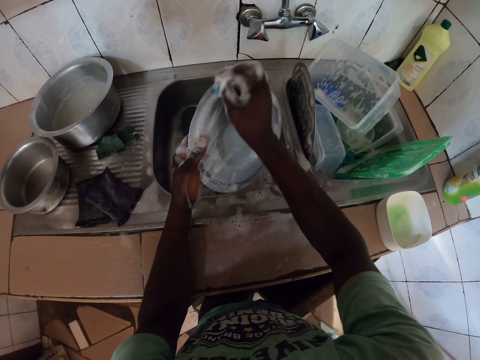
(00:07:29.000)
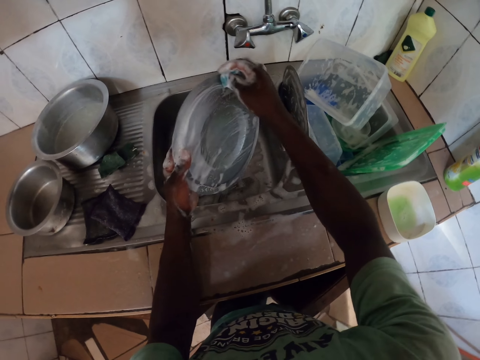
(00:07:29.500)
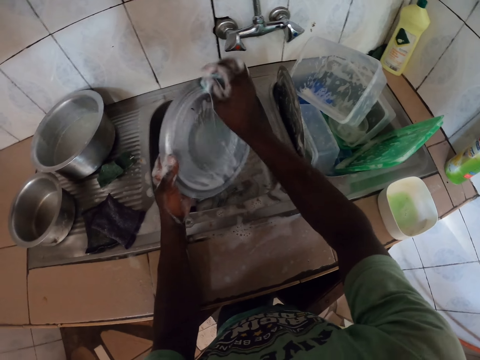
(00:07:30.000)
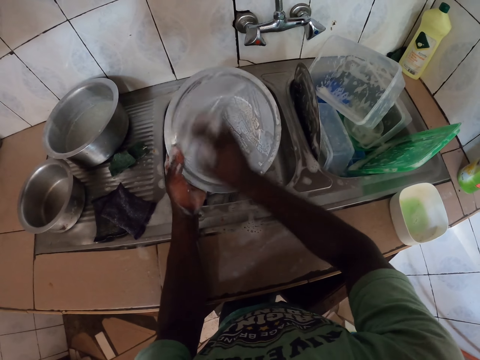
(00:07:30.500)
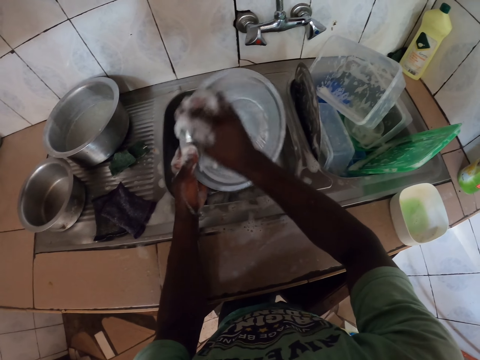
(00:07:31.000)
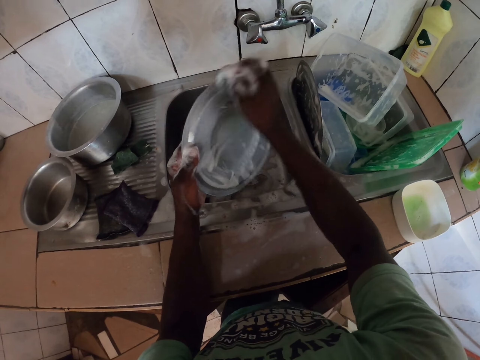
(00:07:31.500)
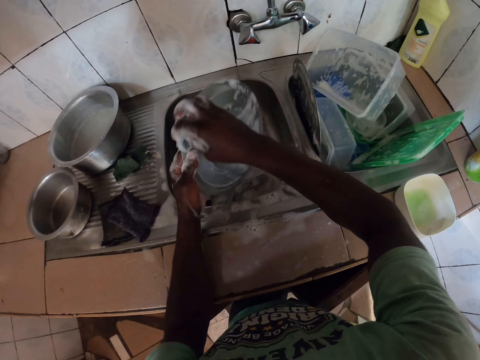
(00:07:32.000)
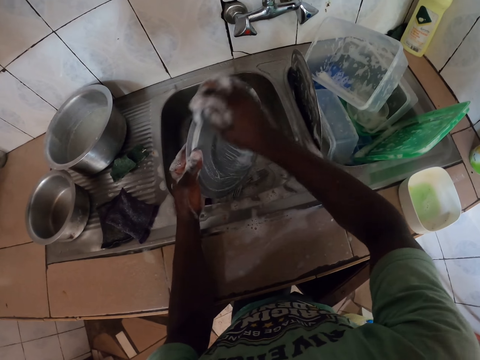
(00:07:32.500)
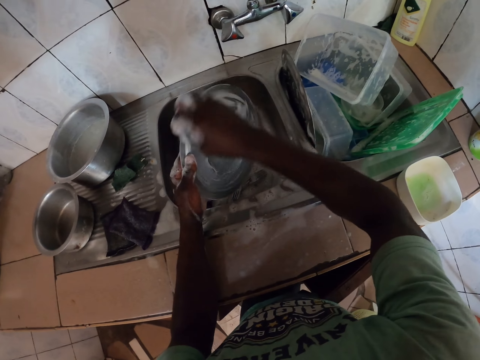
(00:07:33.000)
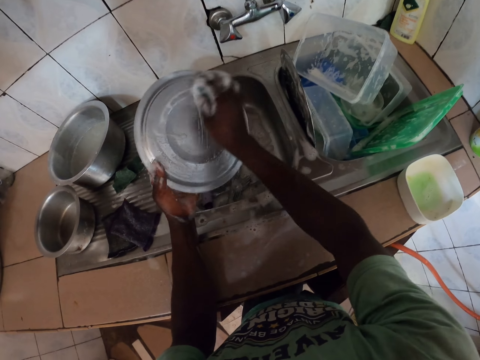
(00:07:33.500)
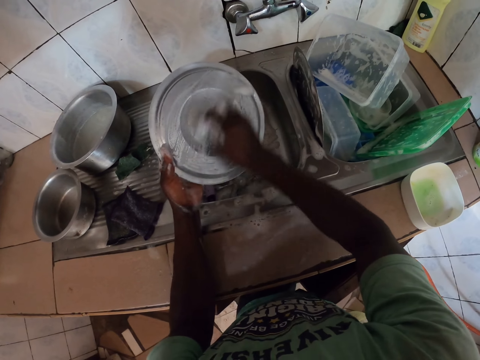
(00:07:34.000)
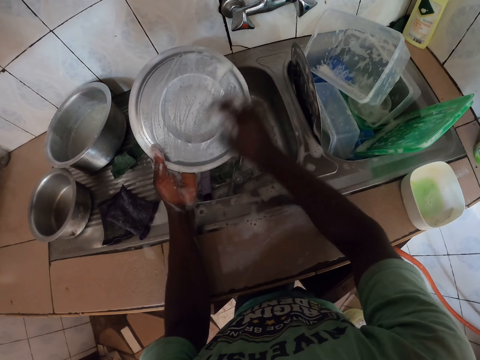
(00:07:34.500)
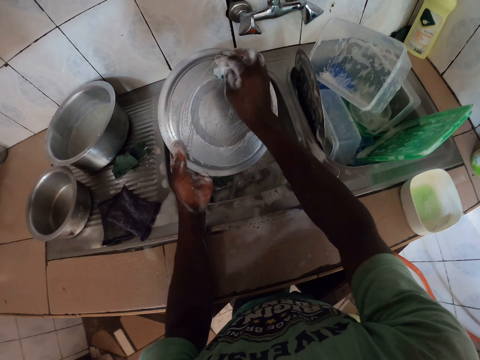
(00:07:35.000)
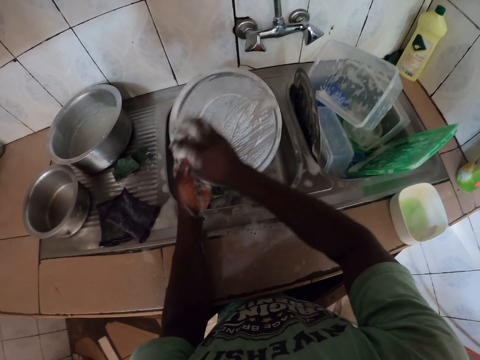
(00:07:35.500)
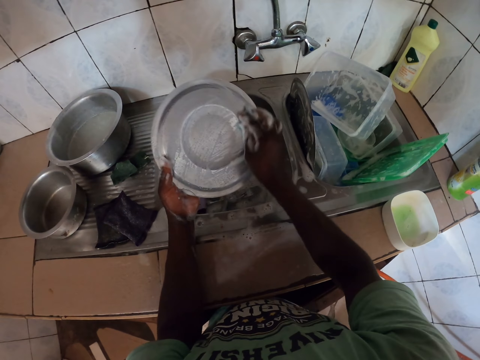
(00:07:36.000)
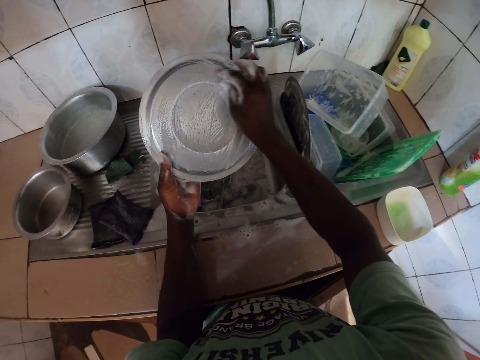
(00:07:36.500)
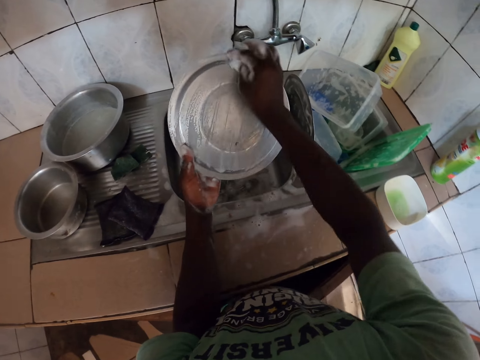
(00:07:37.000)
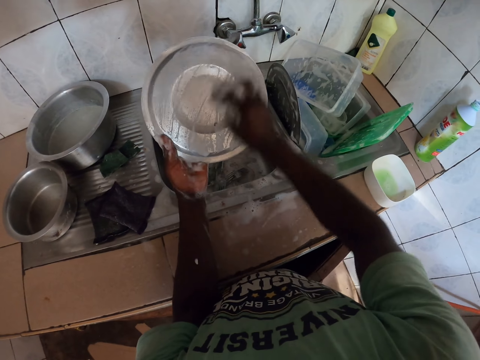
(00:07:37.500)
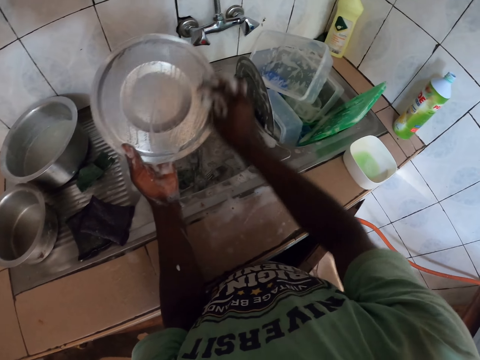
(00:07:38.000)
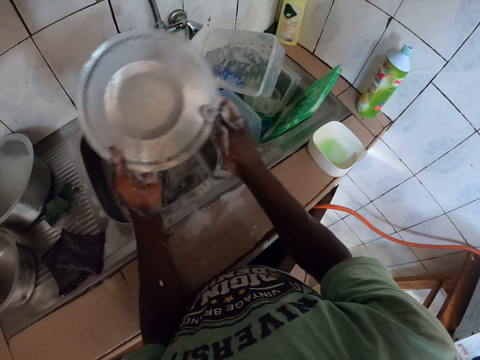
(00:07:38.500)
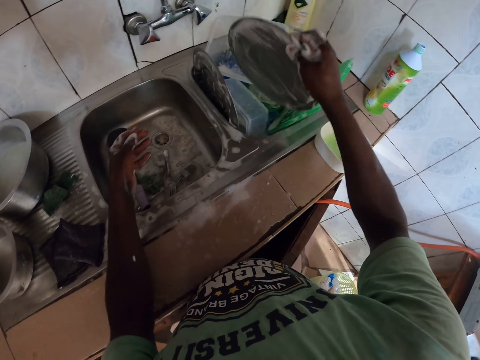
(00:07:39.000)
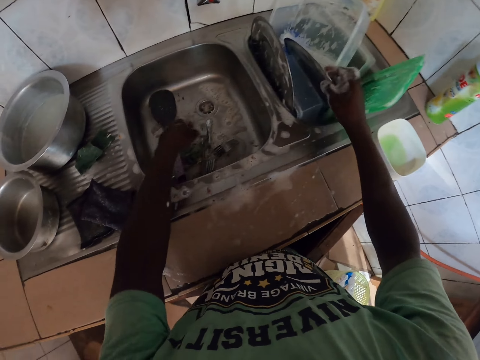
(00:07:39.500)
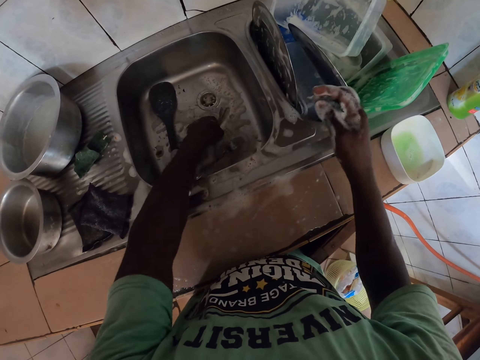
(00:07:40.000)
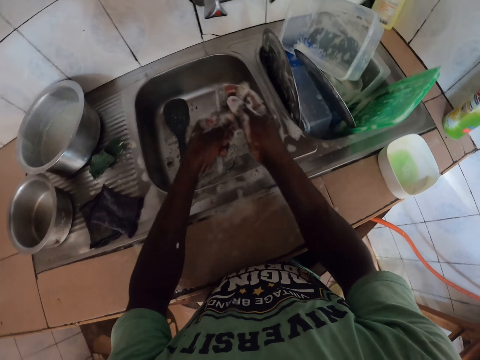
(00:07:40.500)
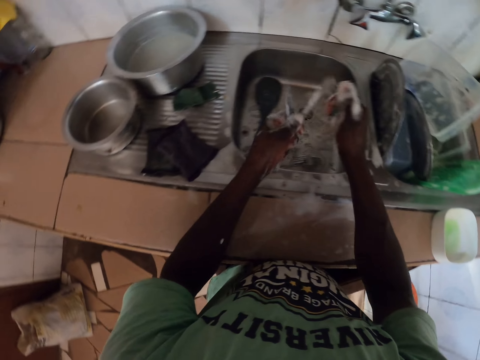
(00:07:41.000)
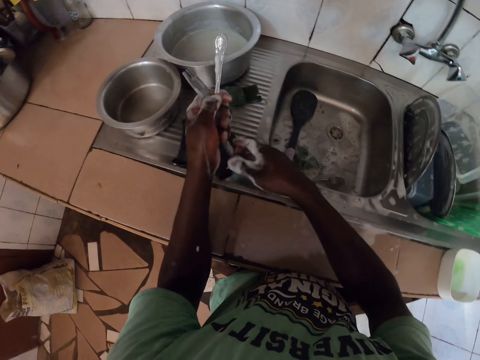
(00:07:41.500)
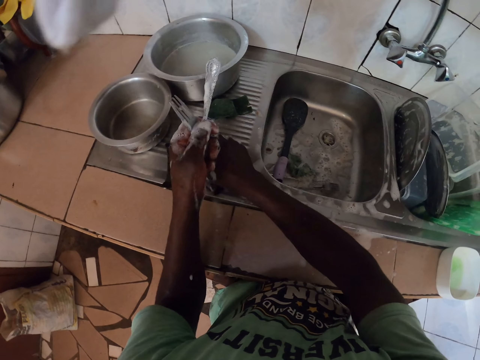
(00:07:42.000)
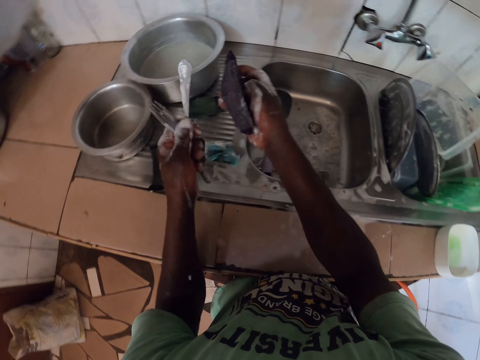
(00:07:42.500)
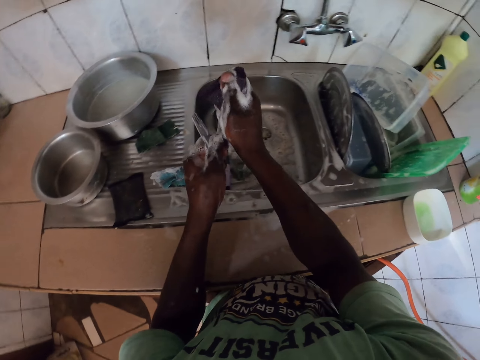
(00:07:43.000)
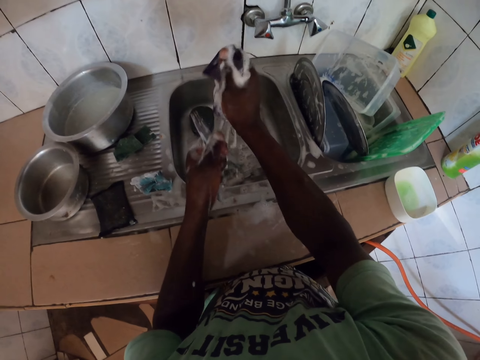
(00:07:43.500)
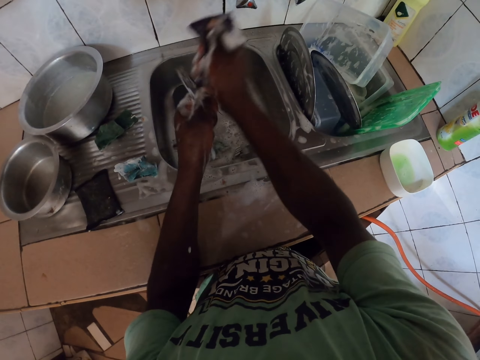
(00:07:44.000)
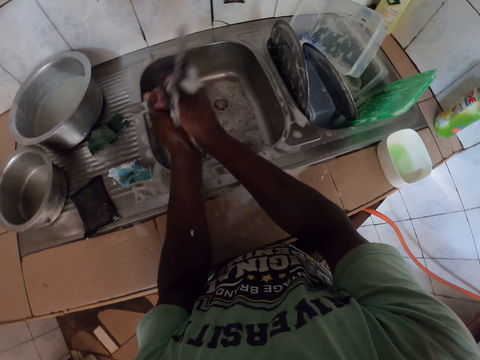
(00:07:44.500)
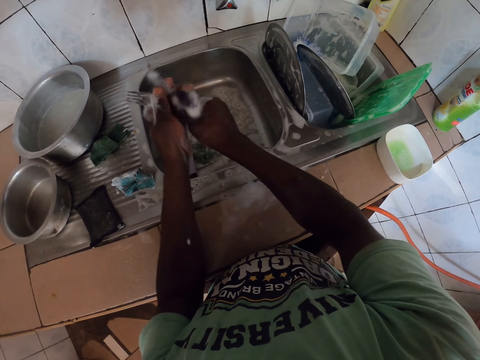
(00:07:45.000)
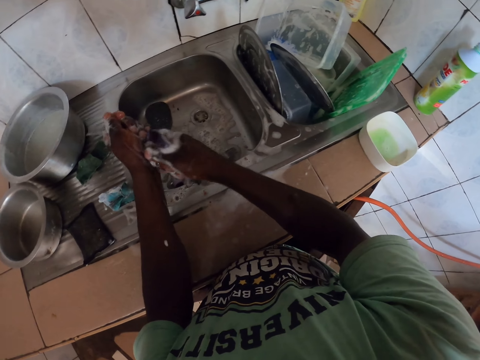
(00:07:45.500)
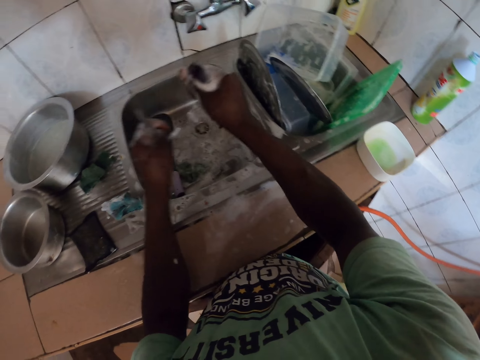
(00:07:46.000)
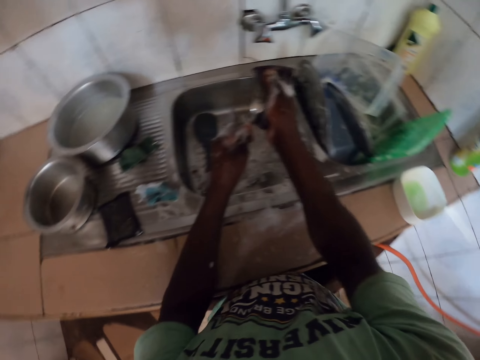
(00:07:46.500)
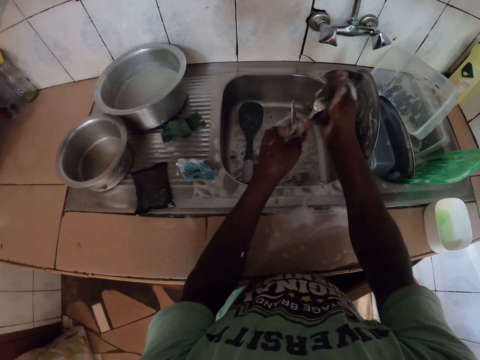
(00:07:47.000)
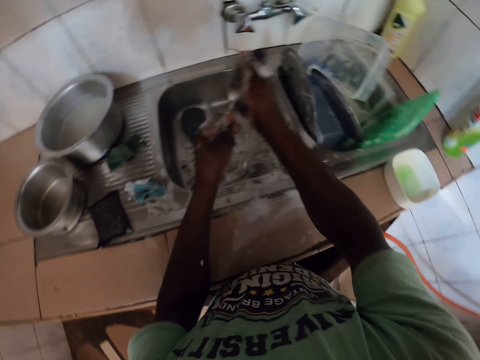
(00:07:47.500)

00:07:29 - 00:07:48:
The camera wearer puts the stainless lid in the sink. They pick spoons or forks from the sink. They pick a sponge or towel from the sink. They wash the spoon with the sponge.

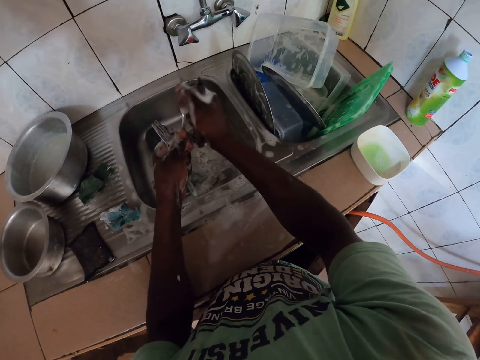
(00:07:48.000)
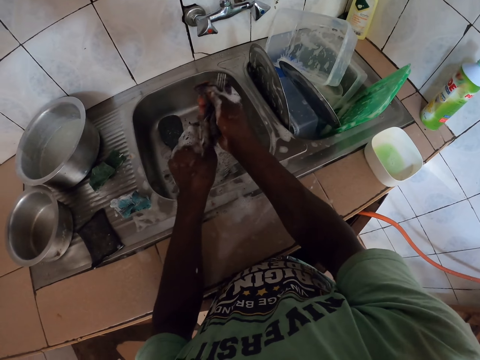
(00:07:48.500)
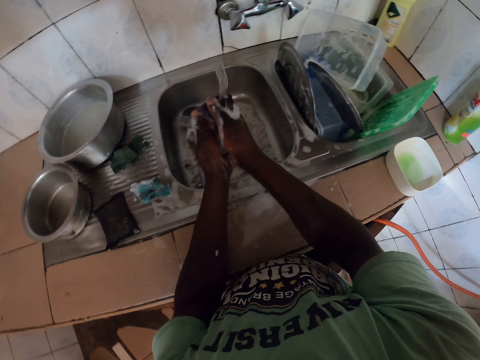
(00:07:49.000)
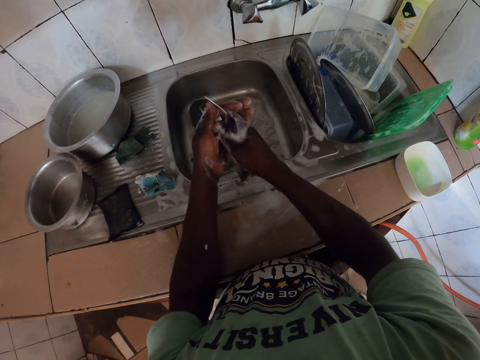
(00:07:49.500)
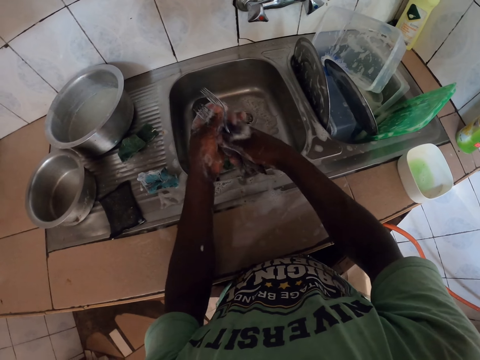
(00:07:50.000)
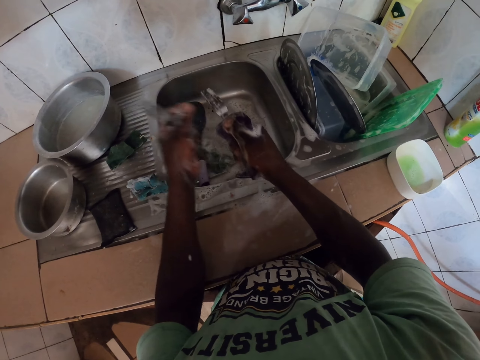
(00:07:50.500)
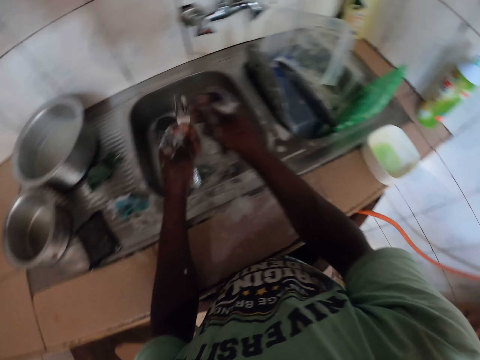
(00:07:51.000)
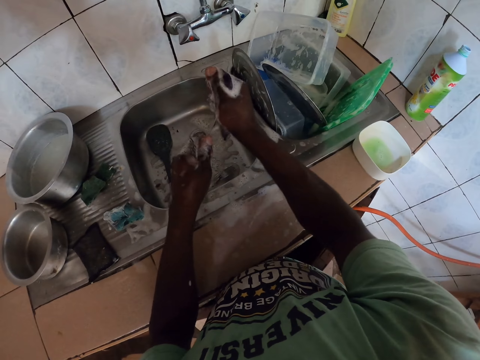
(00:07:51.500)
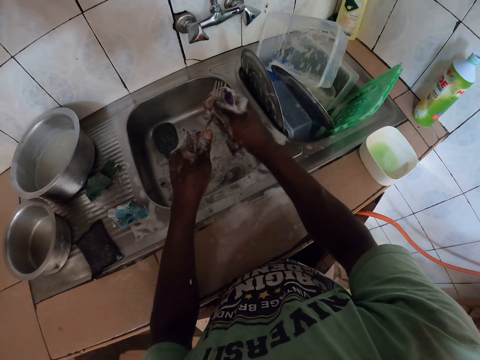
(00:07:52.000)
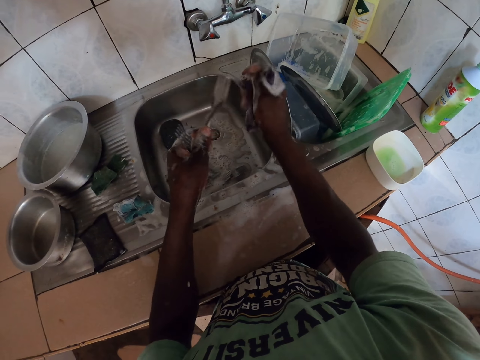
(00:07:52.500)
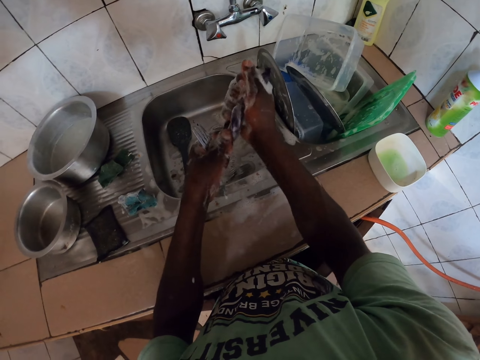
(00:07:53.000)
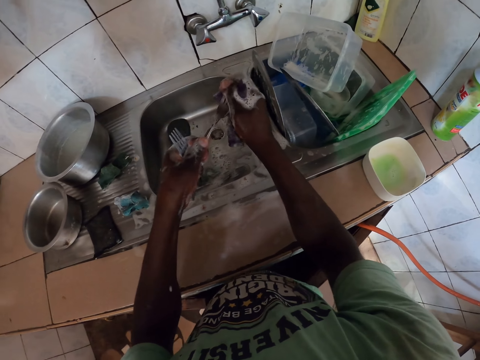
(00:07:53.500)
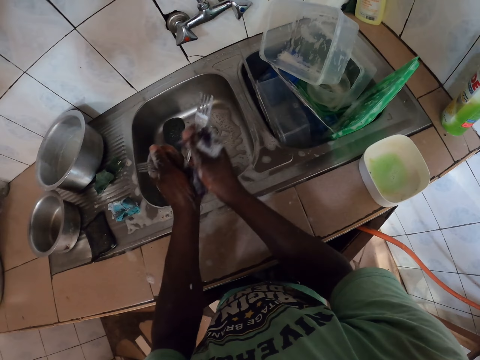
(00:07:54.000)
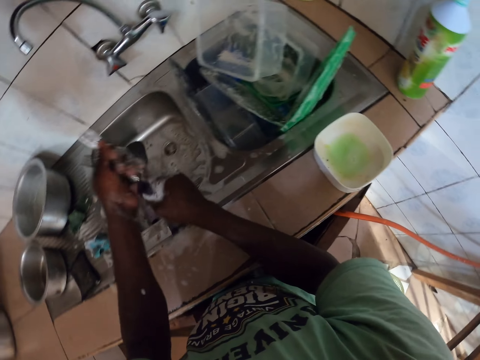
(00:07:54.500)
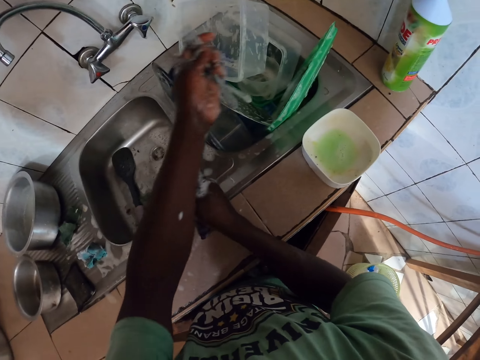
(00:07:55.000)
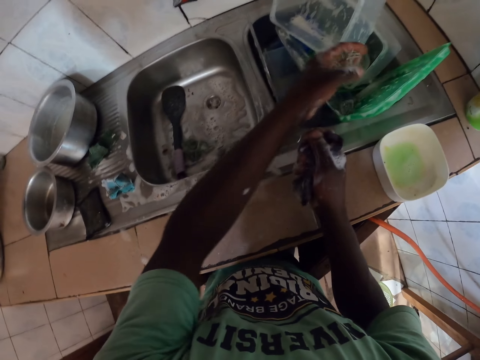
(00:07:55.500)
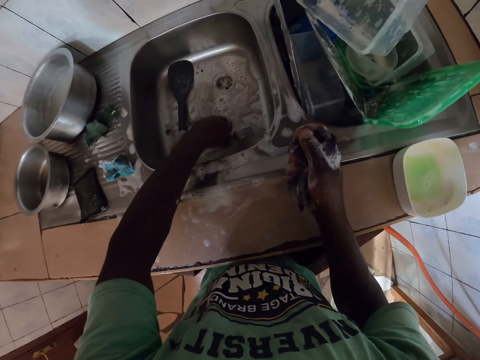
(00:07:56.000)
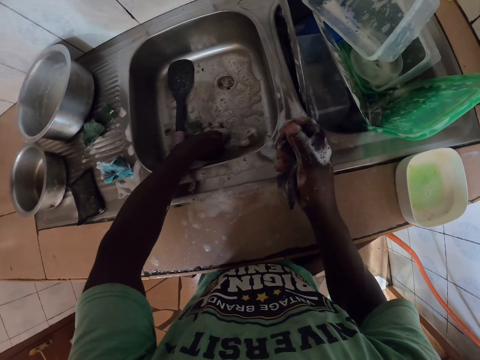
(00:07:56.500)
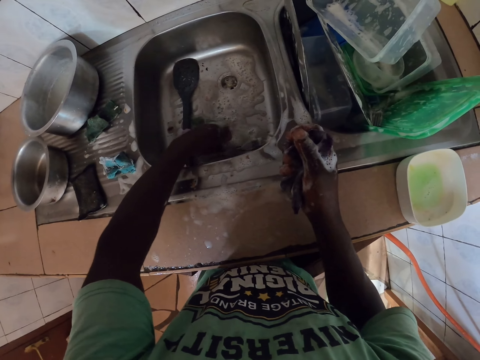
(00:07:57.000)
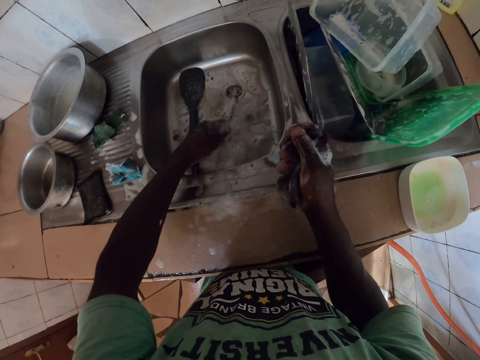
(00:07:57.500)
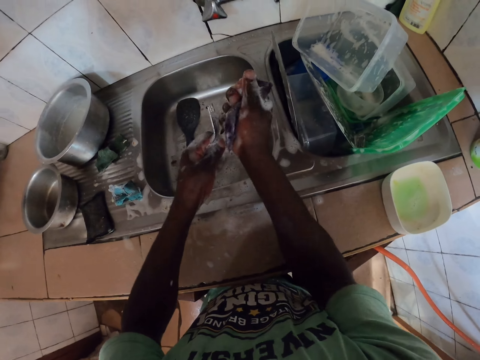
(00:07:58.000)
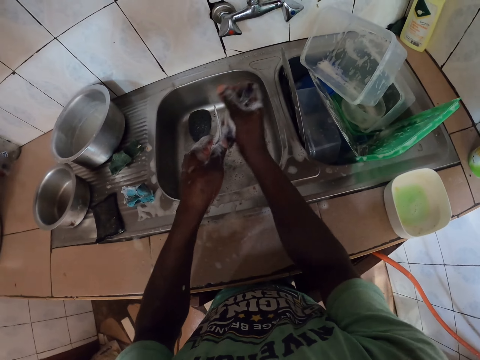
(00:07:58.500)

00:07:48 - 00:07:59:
The camera wearer puts the spoons or forks in the sink. They search for something. They pick the spoons. They wash the spoon.
